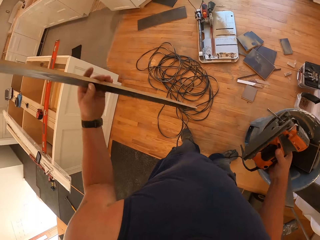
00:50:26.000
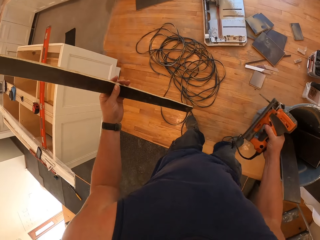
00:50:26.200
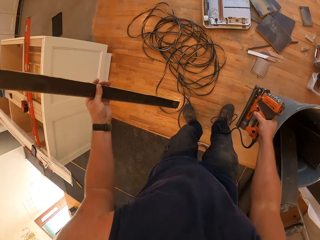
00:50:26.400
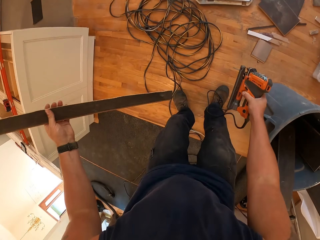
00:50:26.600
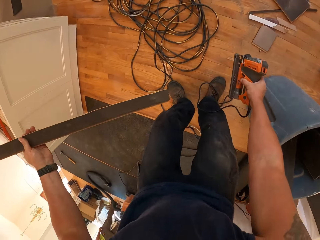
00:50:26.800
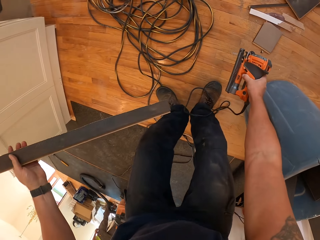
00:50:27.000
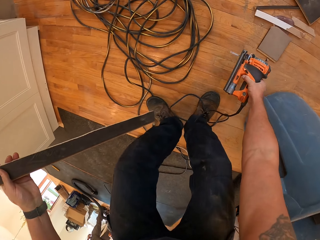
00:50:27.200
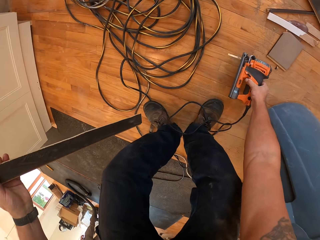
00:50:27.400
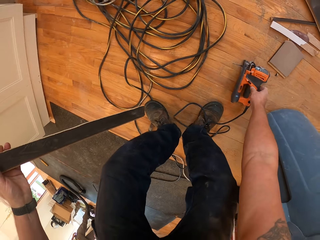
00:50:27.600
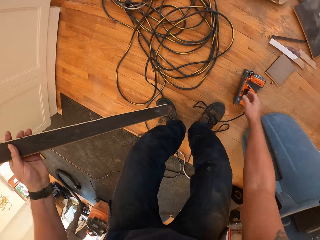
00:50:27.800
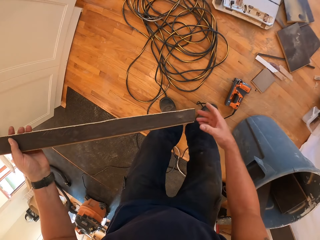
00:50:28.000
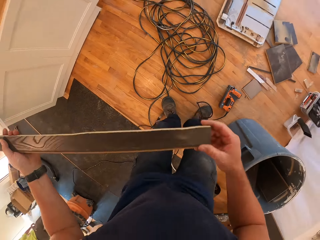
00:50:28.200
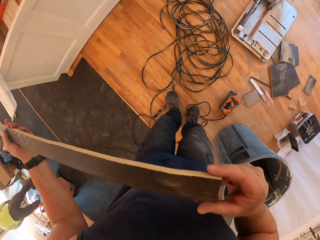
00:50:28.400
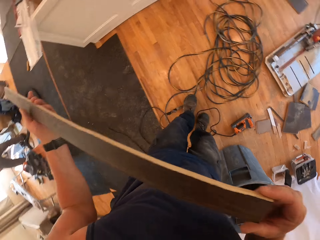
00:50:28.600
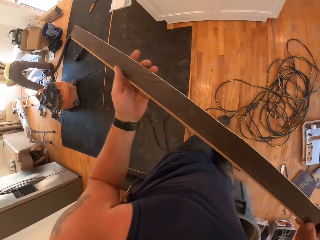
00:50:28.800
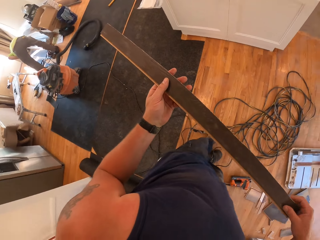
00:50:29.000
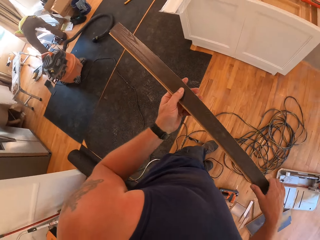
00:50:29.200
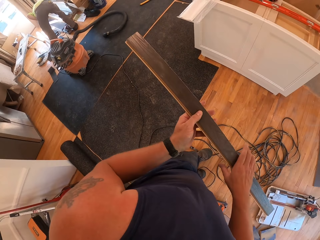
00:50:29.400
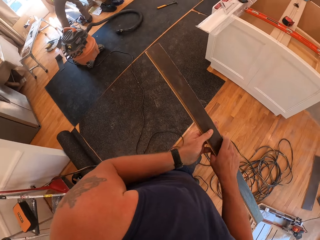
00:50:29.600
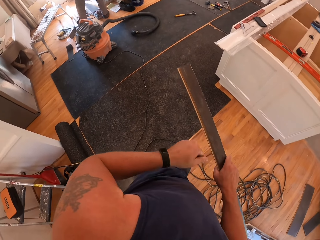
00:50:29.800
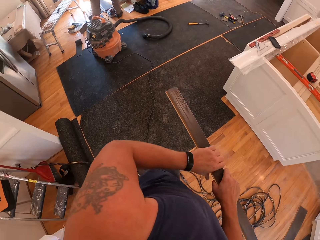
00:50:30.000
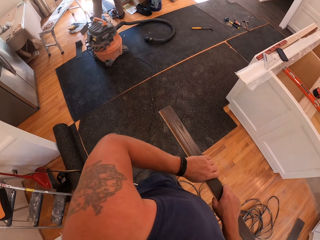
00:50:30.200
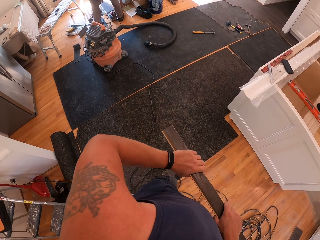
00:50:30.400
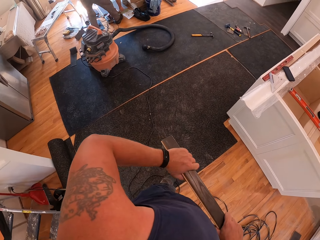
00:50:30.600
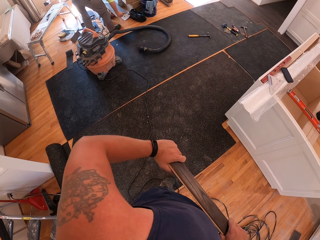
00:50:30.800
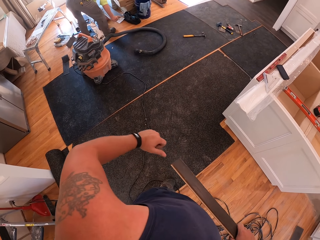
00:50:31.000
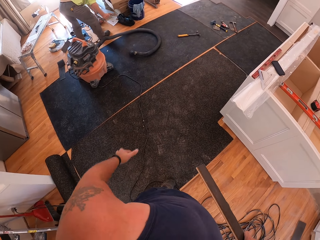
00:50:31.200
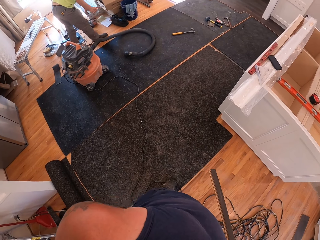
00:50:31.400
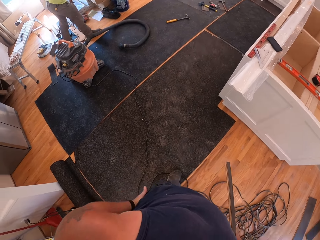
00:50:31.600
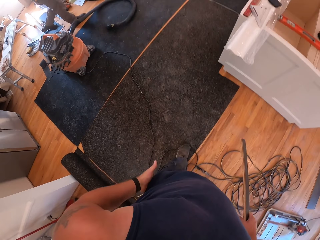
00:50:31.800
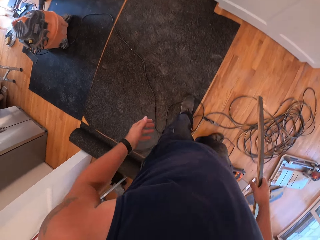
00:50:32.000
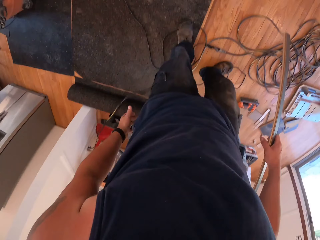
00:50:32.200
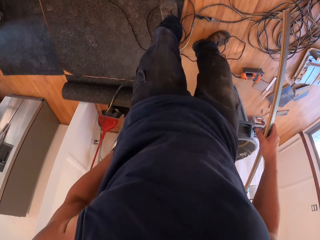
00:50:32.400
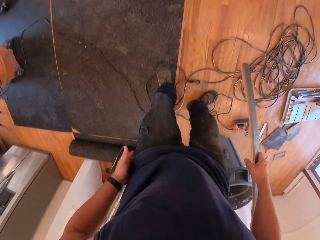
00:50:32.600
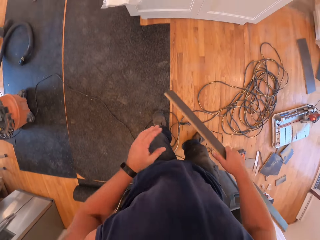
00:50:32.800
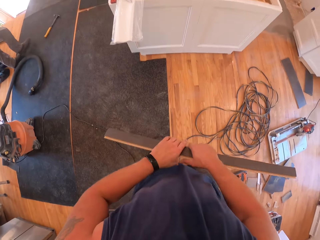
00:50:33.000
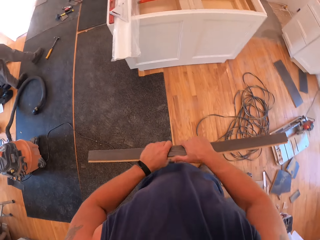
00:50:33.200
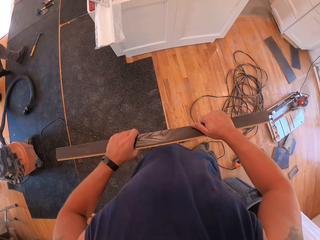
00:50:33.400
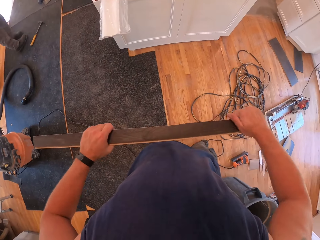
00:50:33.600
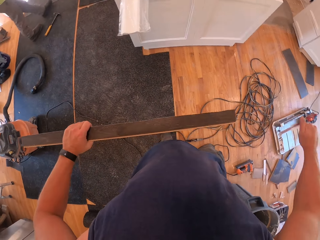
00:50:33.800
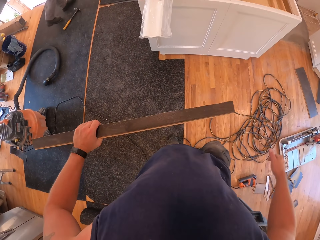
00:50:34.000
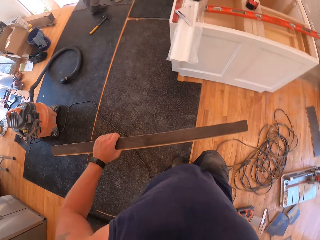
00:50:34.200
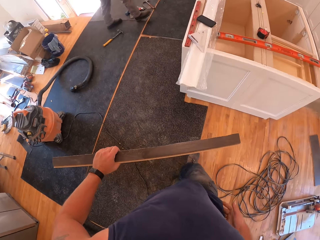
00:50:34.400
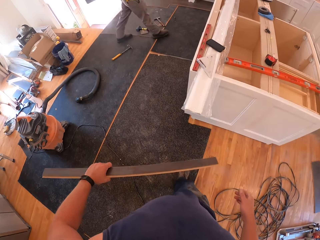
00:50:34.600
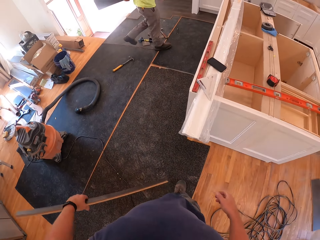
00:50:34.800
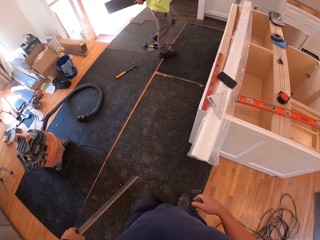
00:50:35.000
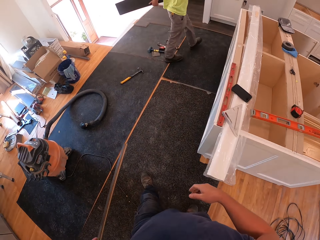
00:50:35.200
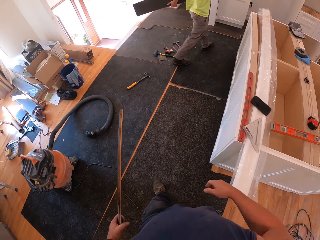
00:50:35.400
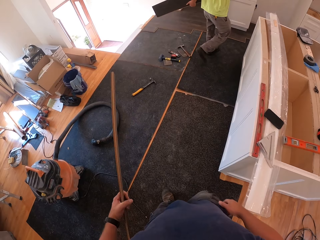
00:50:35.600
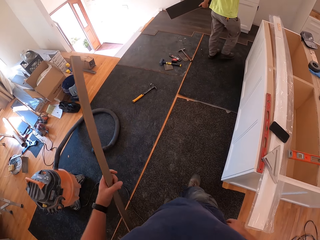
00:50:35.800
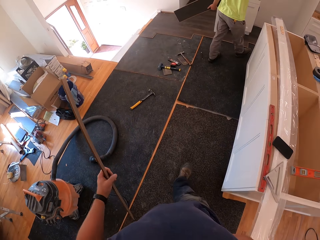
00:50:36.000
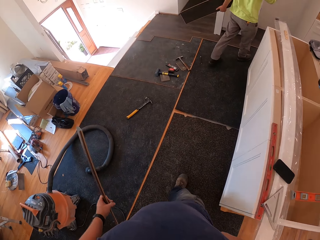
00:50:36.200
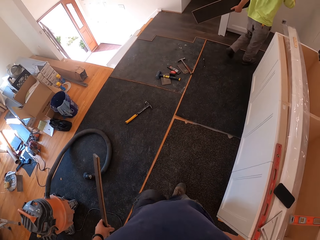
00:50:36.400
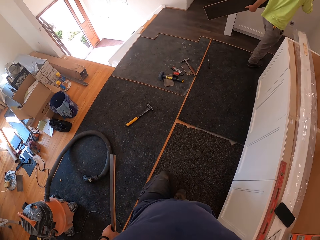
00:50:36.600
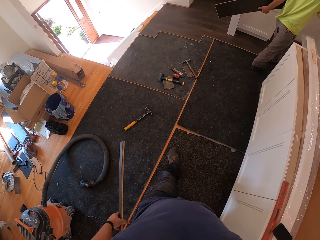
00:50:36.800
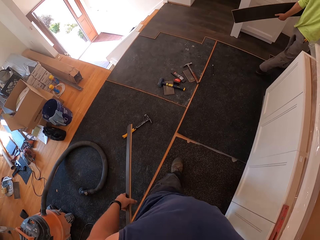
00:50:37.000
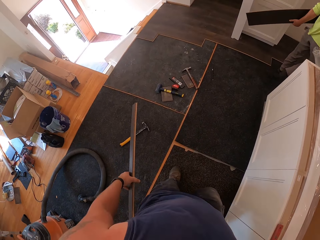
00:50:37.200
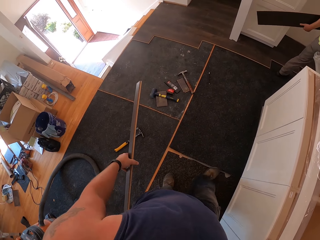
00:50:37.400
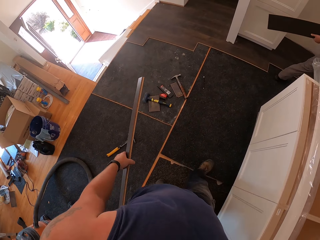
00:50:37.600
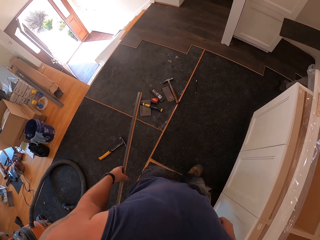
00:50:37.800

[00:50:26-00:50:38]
The camera wearer bends down. He places the jigsaw on the ground with his right hand. He stands up. He holds a piece of timber. He rubs the piece of timber. He looks around the room. He holds the piece of timber in both hands. He rubs the piece of timber. He walks in the room, away from the drum. A worker walks towards a cabinet with plywood in his hands.

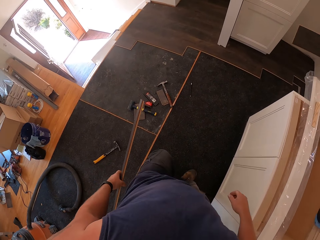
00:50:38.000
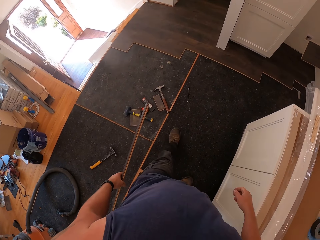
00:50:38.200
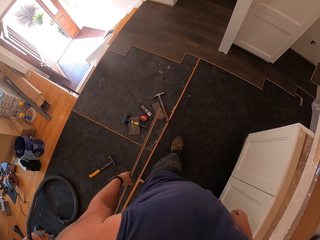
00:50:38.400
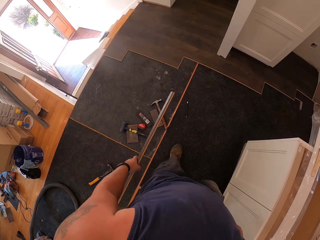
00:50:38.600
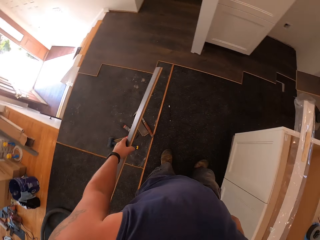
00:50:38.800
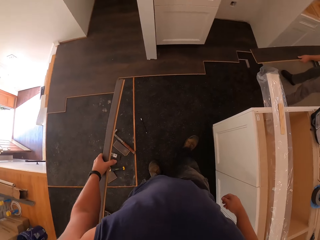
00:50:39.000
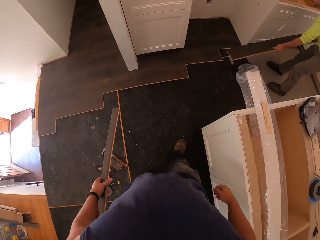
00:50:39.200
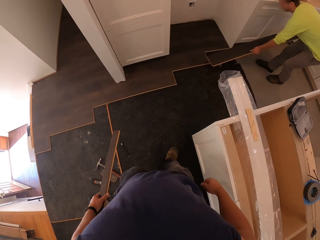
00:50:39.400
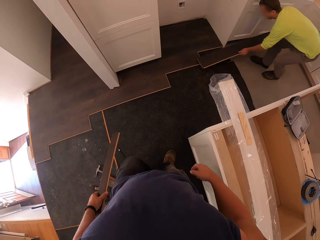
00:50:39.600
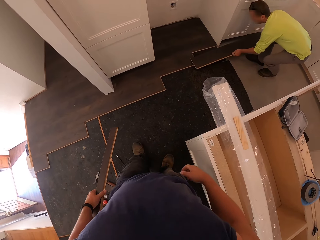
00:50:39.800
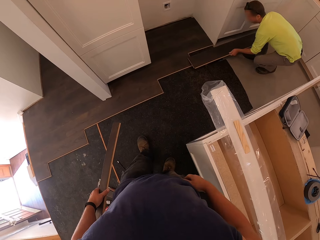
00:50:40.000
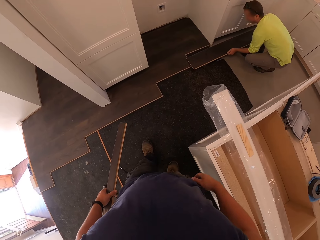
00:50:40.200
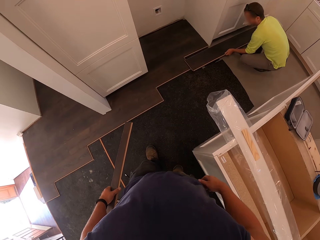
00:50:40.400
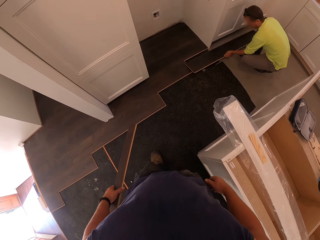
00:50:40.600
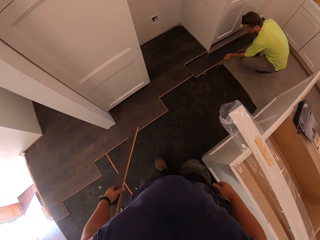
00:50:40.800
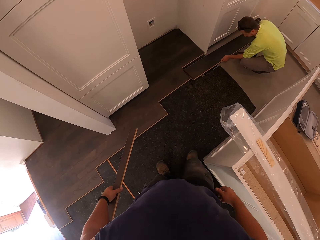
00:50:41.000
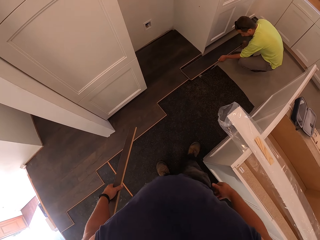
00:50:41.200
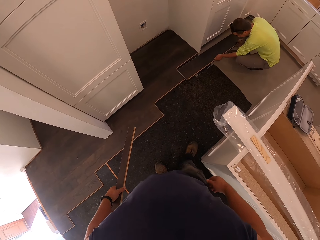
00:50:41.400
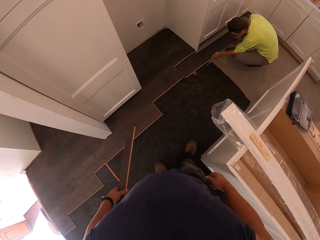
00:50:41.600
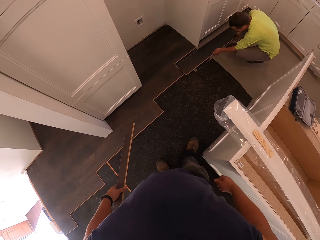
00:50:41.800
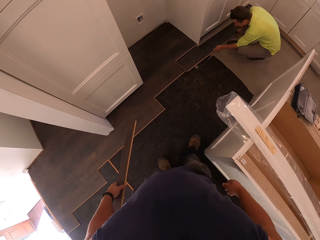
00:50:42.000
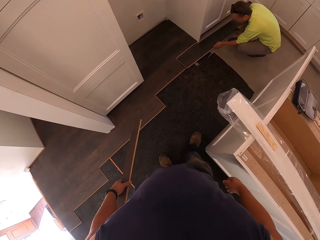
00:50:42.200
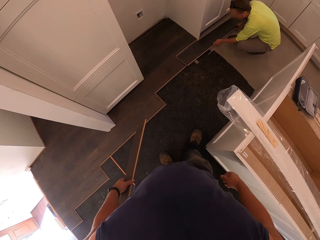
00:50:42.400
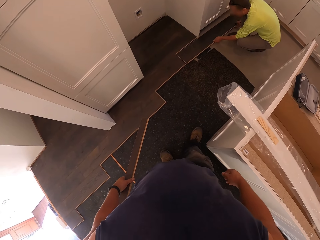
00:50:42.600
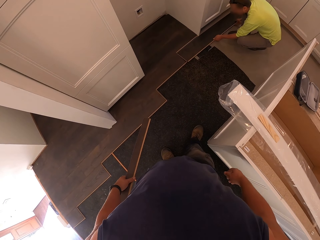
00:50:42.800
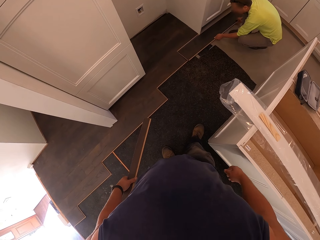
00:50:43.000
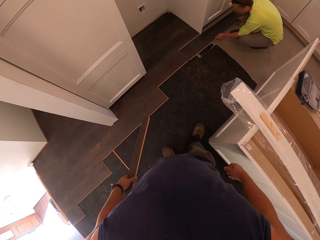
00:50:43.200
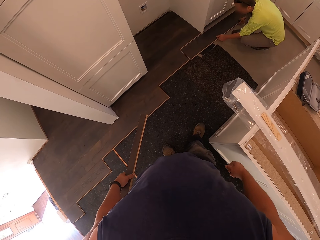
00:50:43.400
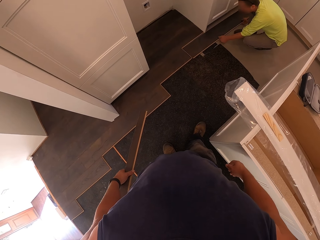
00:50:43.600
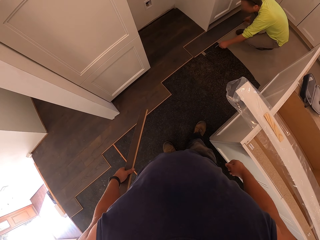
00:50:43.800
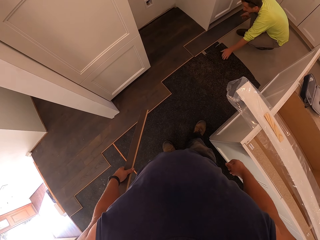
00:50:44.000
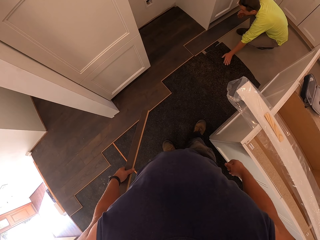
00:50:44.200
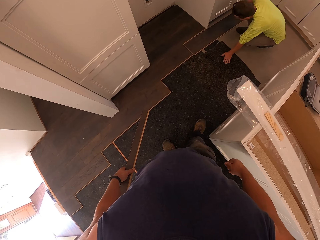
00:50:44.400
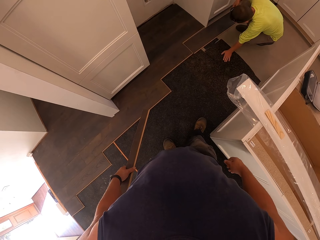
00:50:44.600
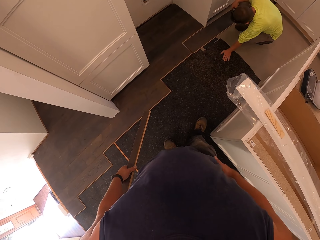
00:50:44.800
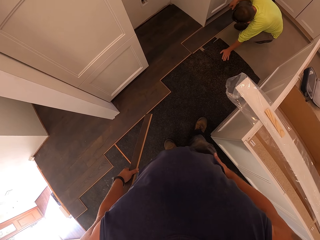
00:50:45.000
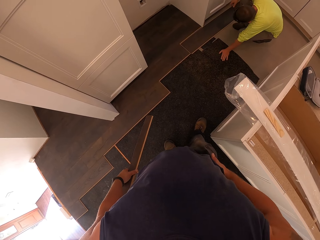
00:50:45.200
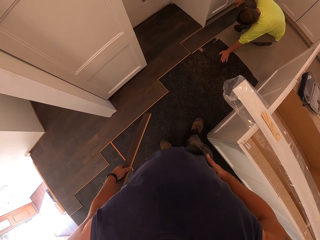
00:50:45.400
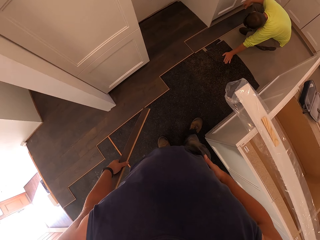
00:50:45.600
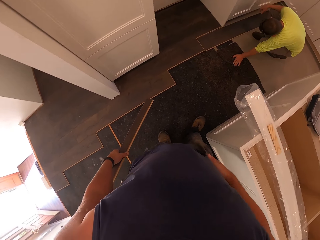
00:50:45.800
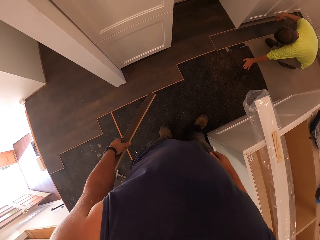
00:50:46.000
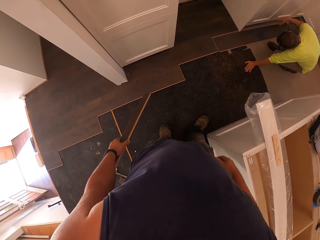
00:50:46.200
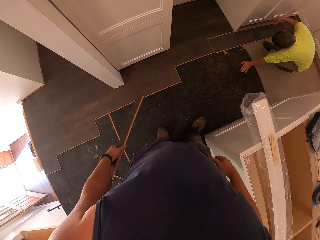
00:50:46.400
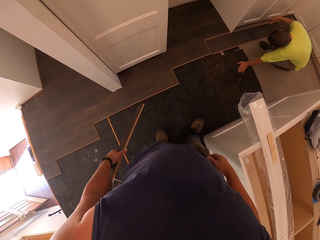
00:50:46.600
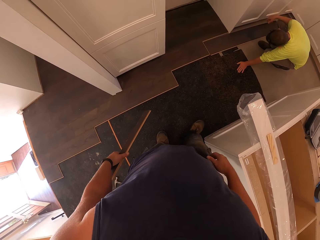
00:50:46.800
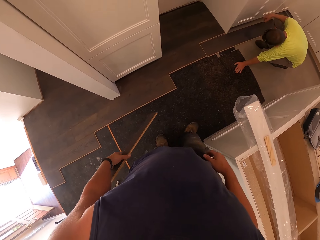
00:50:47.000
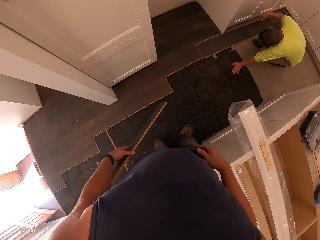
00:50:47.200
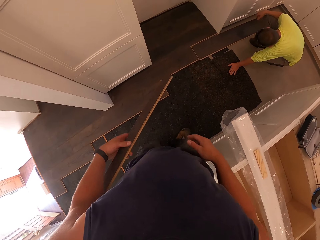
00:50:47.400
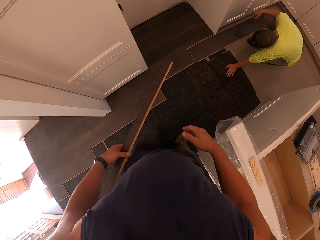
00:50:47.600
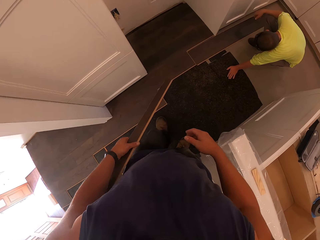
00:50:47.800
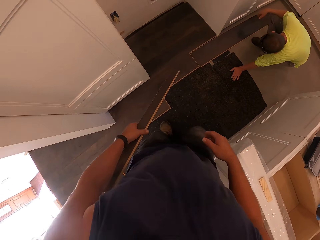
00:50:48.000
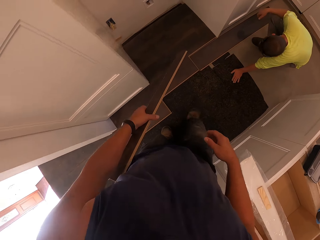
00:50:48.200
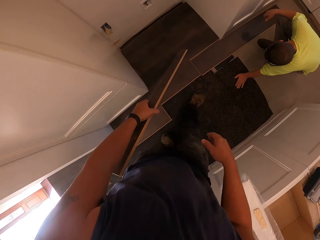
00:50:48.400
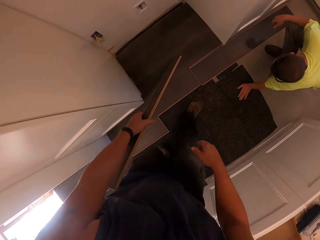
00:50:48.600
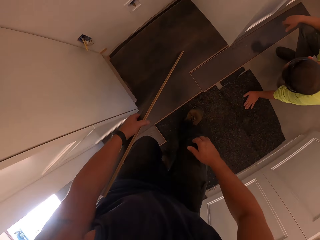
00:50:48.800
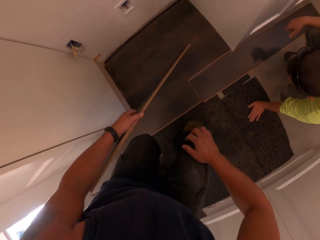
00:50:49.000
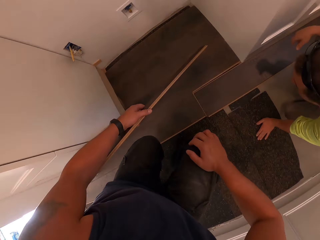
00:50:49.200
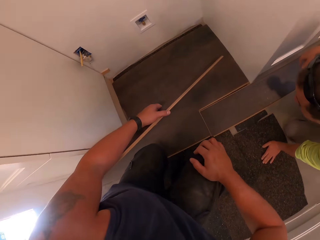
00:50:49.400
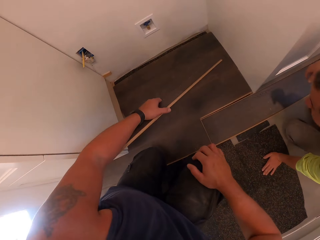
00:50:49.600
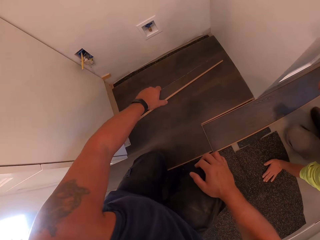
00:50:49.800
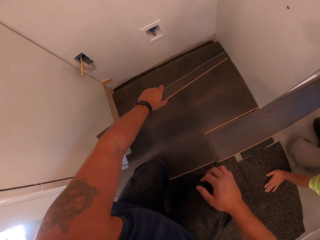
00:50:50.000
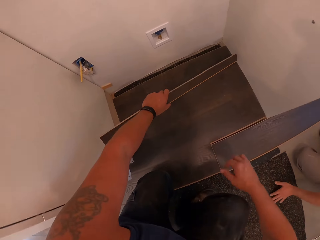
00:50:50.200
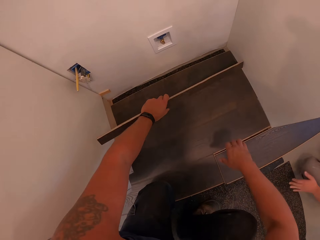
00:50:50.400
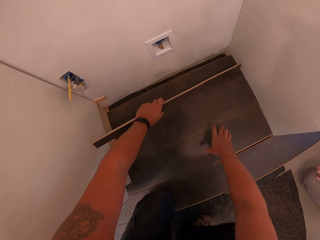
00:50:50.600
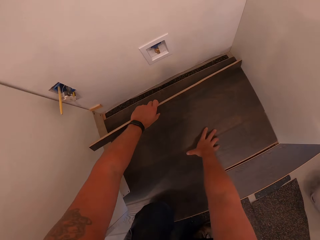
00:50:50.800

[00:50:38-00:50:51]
A worker fixes the plywood or timber on the floor with his hands. The camera wearer stands beside the cabinet. They stare at the wooden floor. They interact with the worker. The worker stares at the timber. The camera wearer moves forward and bends down.
